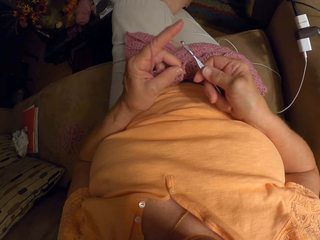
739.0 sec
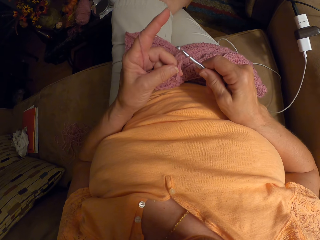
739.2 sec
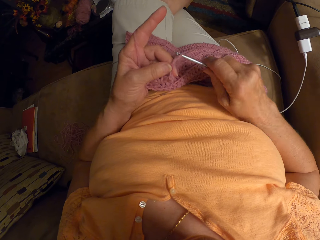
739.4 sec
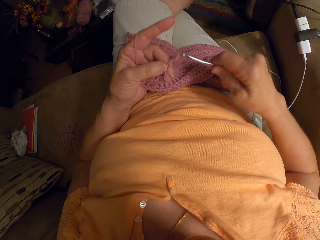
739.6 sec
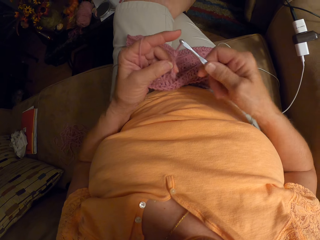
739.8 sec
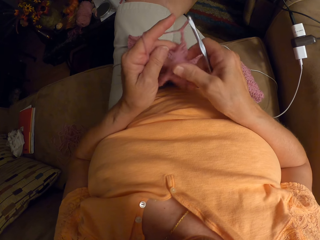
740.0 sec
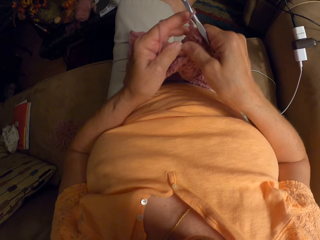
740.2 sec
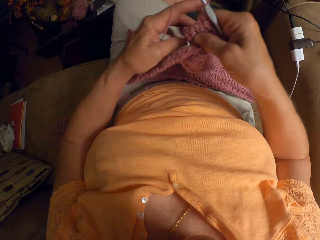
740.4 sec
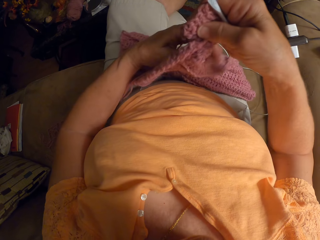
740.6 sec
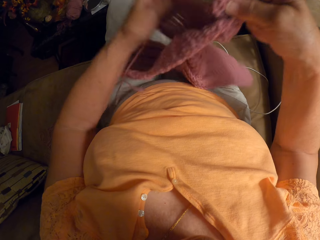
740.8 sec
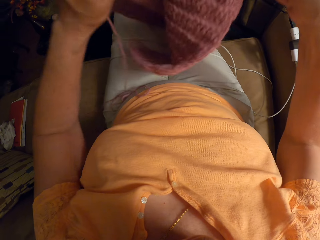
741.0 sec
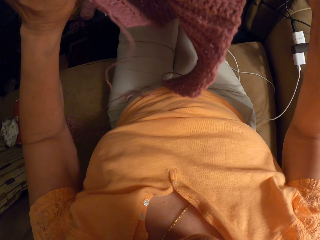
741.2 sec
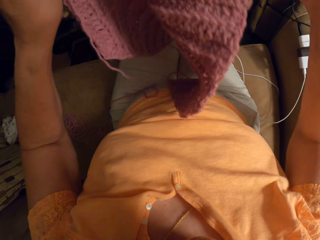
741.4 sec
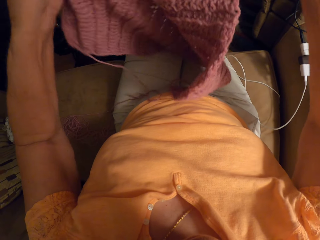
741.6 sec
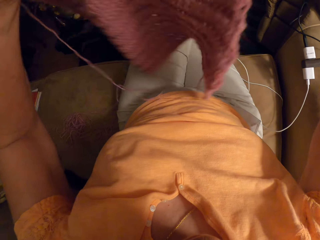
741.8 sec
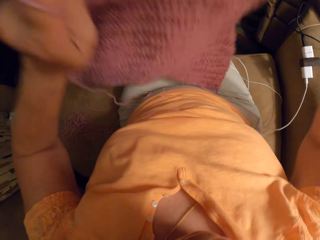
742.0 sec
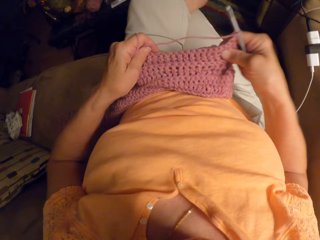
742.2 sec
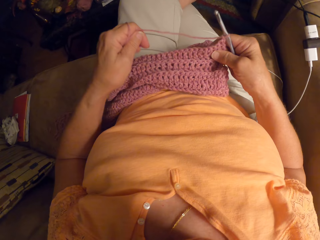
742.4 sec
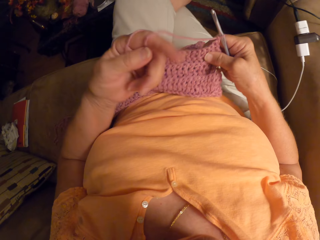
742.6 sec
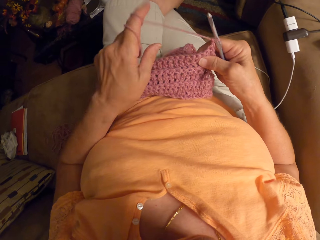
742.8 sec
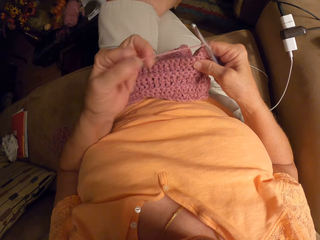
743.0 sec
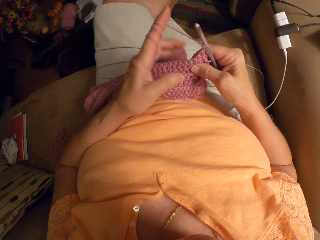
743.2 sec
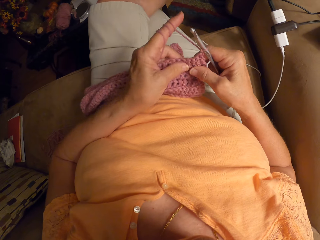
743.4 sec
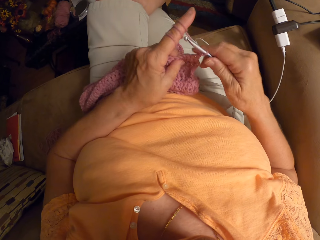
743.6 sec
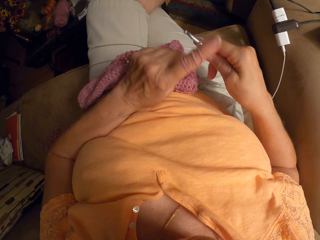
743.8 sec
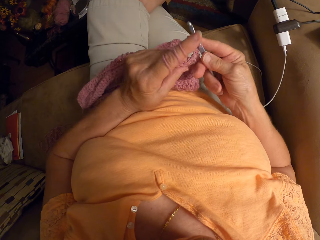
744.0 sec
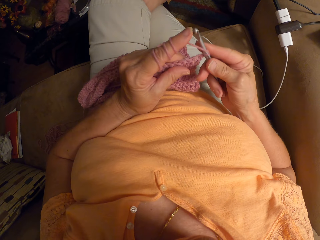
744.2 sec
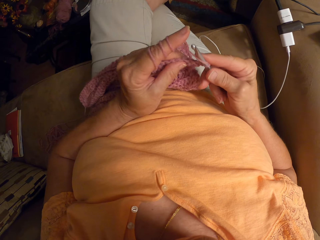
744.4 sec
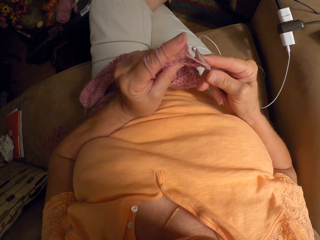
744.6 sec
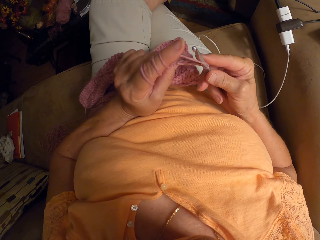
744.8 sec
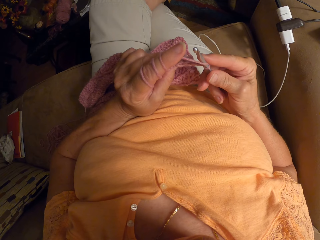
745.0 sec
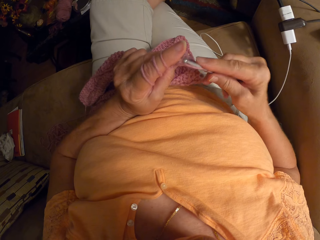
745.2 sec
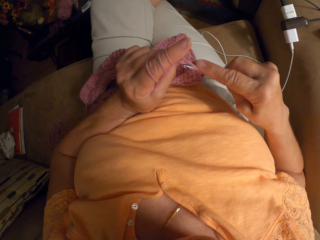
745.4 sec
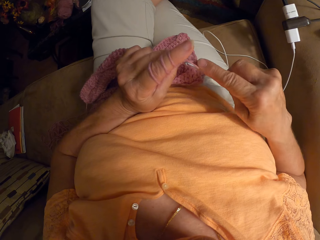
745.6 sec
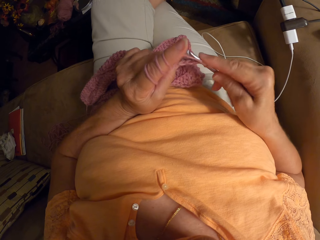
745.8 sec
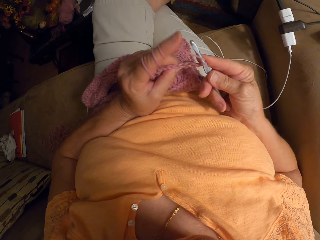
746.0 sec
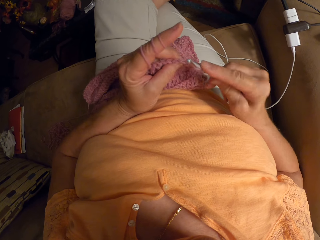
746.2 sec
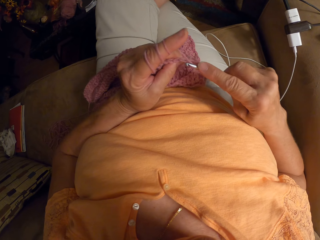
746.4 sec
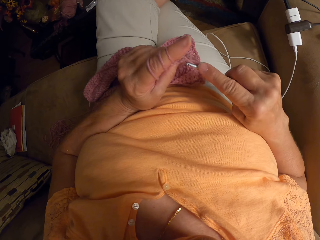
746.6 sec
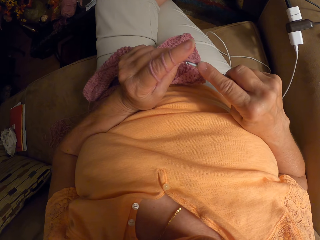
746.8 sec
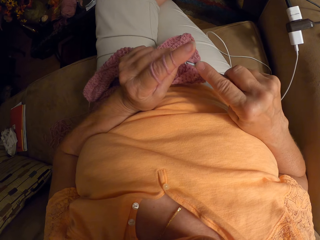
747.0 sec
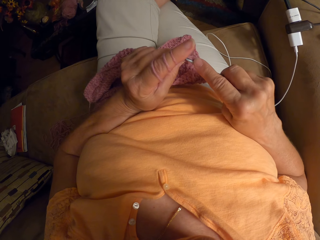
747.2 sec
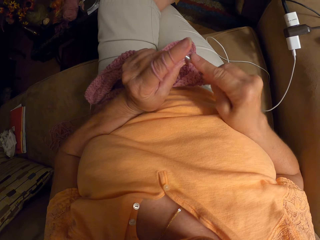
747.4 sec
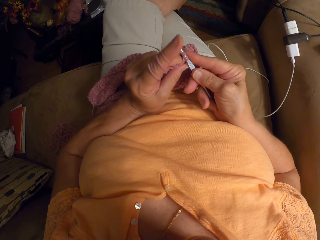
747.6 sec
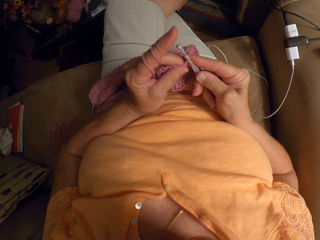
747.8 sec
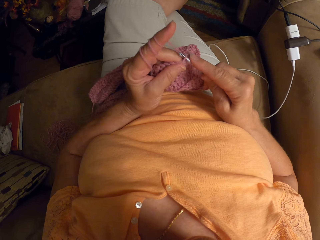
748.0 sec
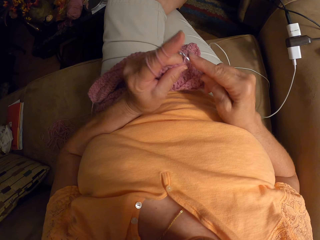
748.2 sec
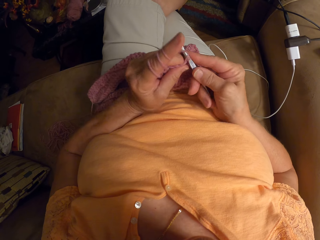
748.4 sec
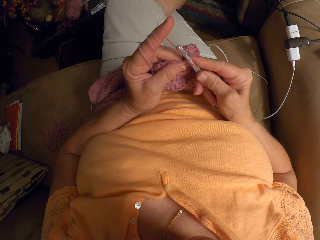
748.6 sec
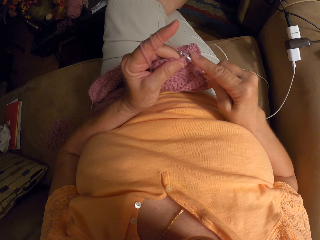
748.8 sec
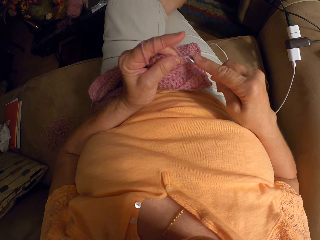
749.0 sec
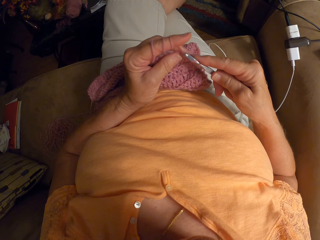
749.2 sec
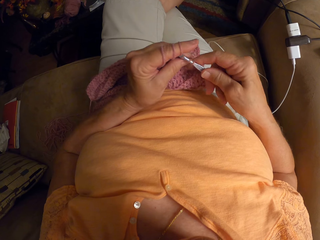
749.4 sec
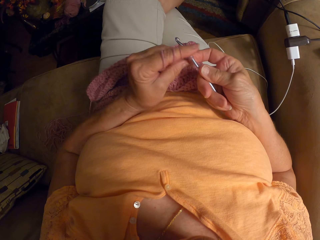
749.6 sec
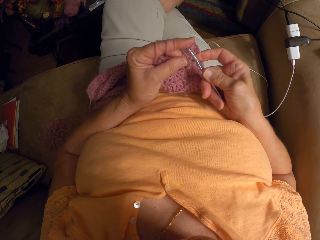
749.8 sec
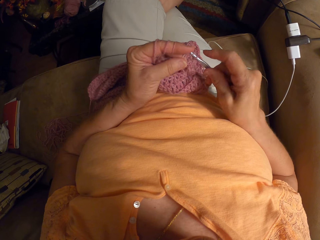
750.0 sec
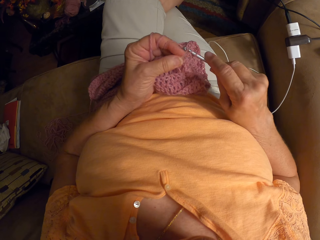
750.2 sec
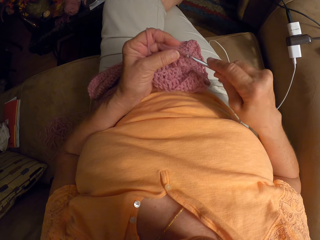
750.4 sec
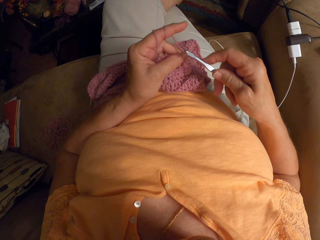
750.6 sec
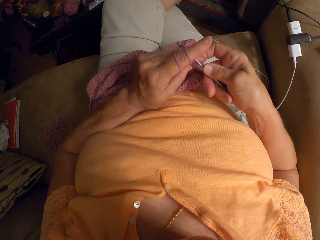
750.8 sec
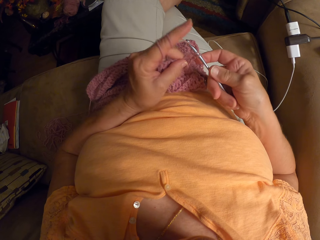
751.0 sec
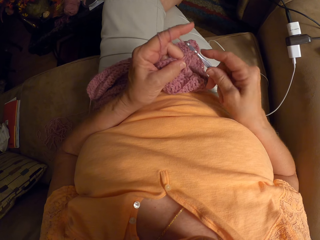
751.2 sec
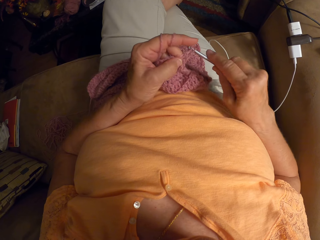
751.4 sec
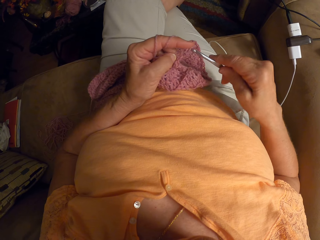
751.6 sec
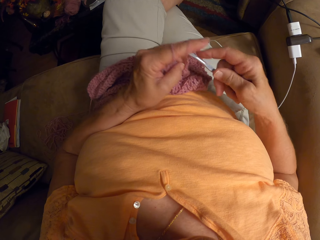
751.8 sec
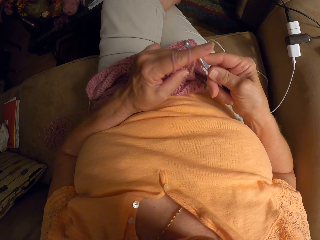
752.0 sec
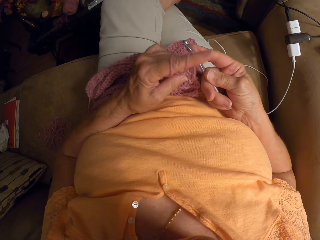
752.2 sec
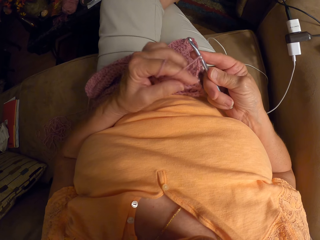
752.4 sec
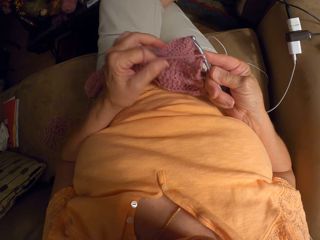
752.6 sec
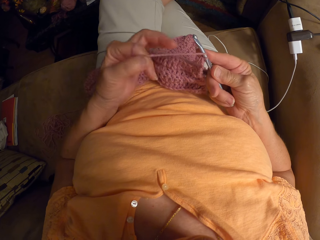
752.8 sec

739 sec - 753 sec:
The camera wearer adjusts the crochet with both hands. They crochet the yarn with a crochet hook.

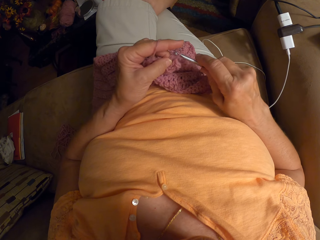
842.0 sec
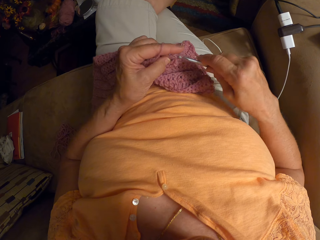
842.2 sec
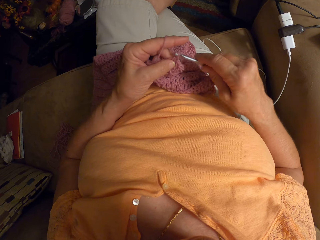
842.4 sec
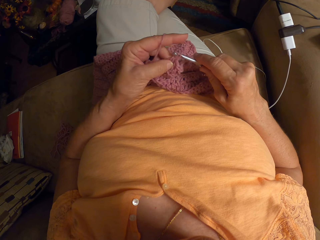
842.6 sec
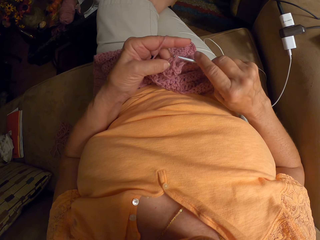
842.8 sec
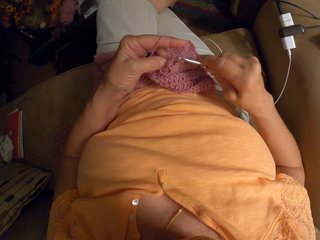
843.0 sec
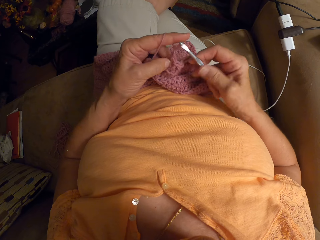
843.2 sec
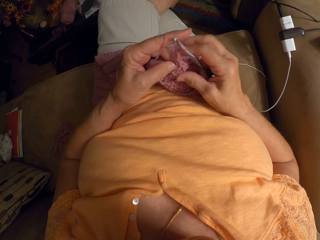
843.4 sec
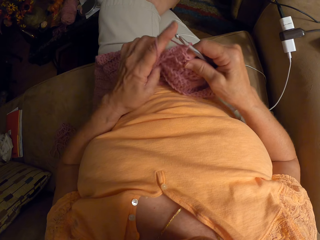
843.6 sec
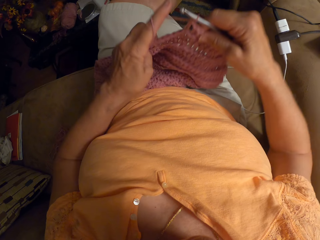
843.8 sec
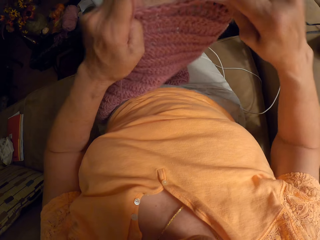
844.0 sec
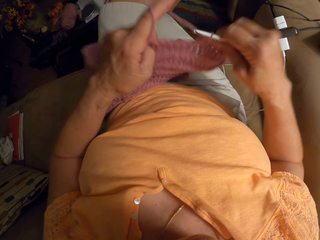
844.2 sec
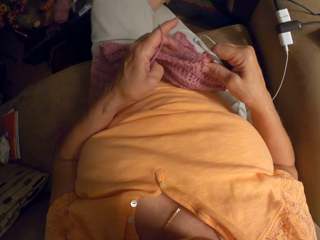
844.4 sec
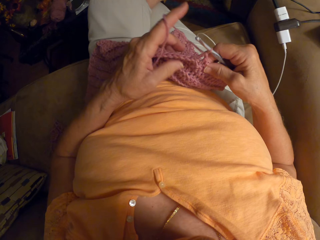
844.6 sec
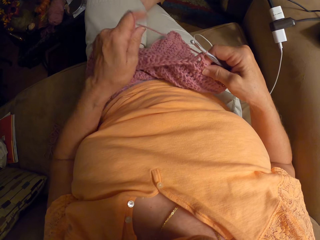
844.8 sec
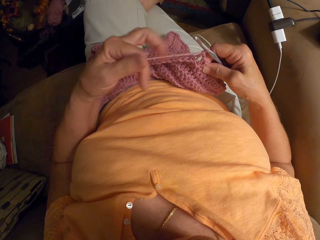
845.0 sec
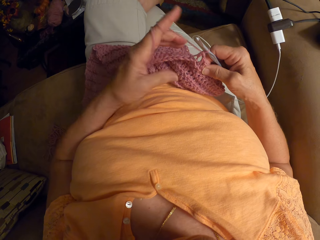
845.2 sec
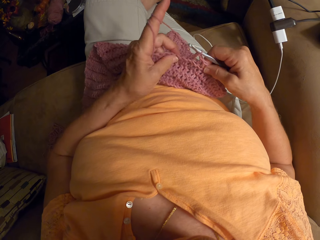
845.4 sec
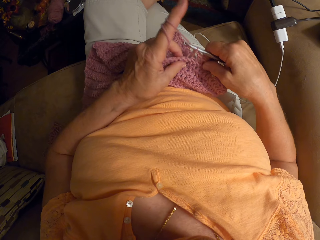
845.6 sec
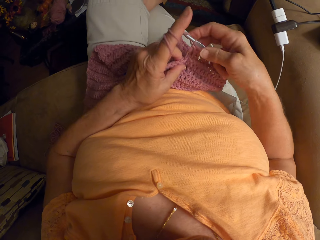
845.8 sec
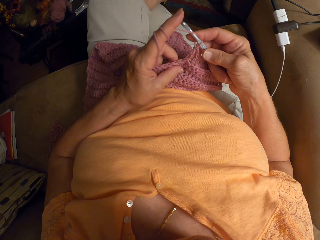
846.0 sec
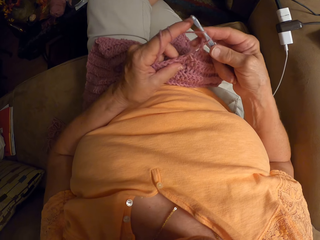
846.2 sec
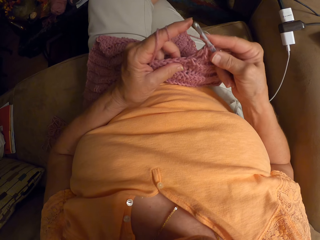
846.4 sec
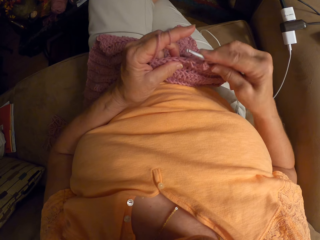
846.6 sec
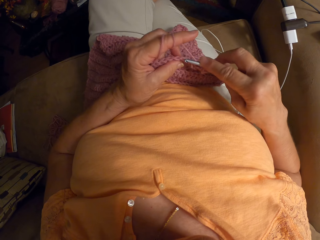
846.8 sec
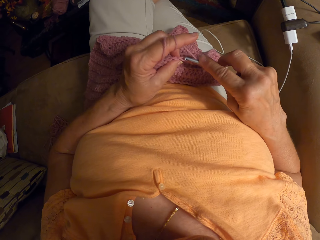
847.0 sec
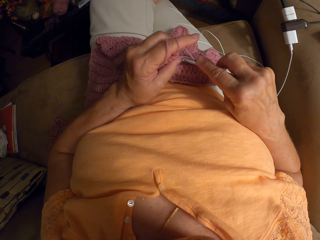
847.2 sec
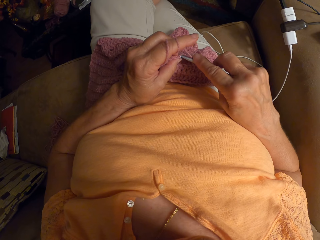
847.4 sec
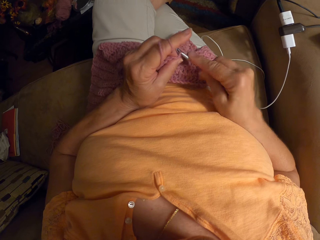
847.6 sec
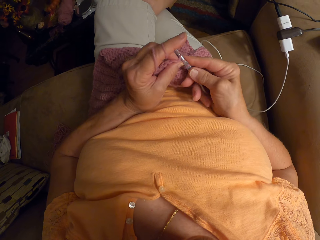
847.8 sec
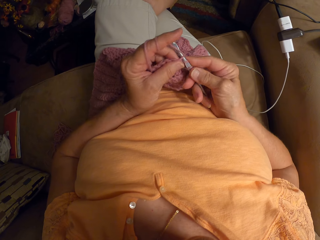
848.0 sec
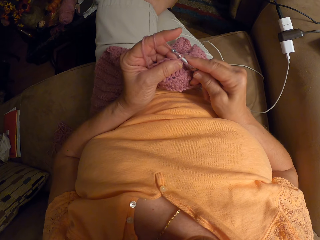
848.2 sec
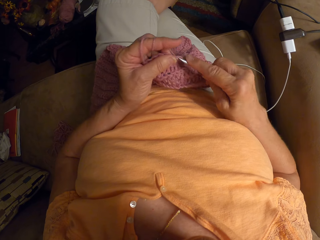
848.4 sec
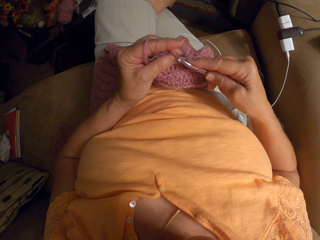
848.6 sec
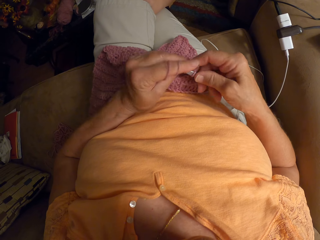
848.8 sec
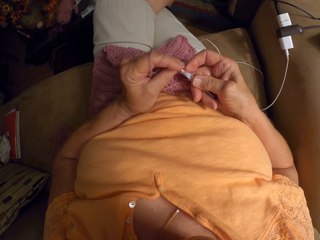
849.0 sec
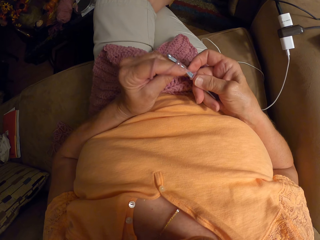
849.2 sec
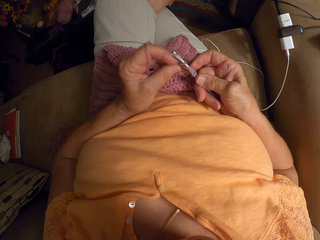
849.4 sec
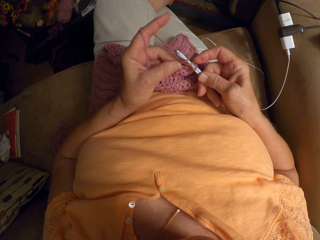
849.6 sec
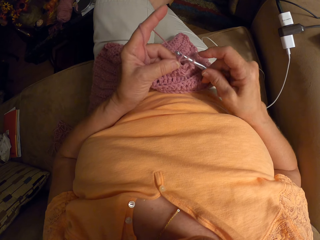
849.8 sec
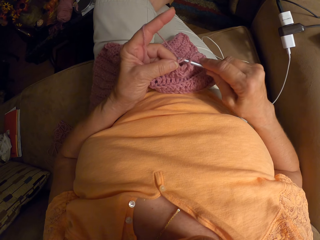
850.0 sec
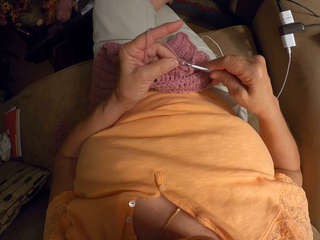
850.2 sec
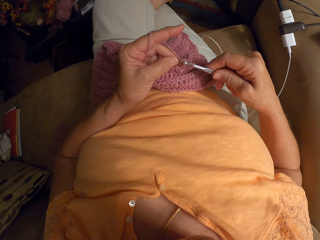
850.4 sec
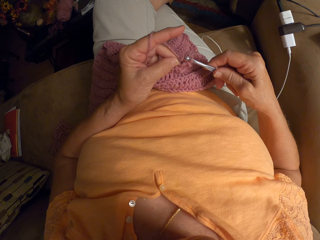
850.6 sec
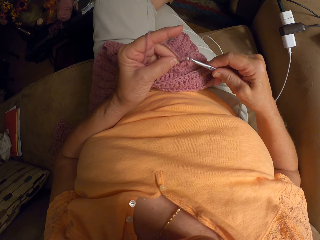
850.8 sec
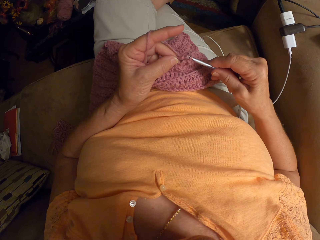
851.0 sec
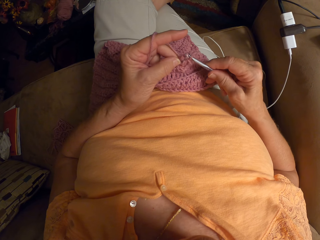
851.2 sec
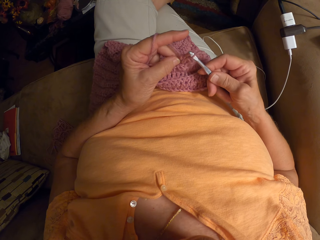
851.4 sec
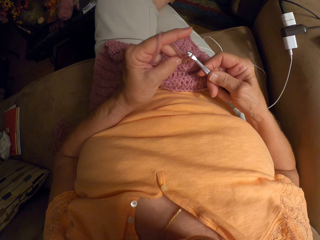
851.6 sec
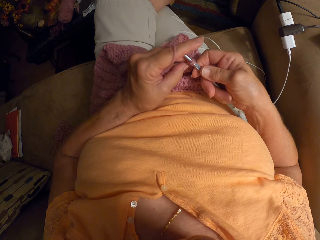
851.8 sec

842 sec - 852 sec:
The camera wearer adjusts the crochet. She twirls the yarn round her left hand. She crochets with the yarn. She knits the fabric with a hooked needle.
